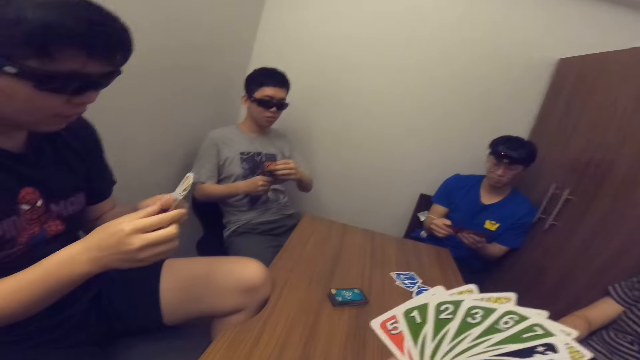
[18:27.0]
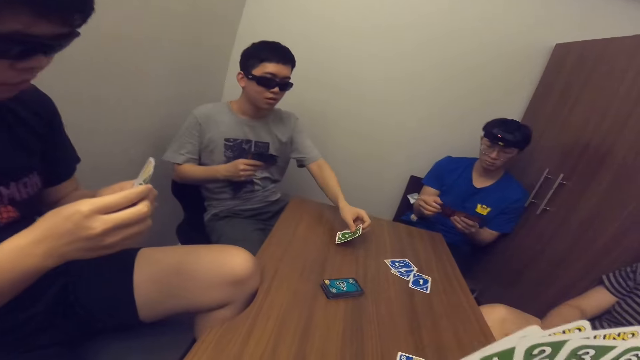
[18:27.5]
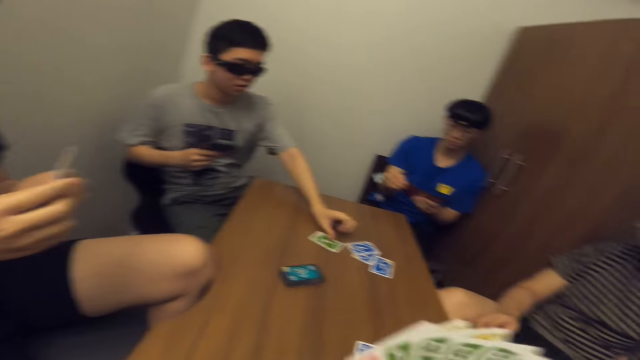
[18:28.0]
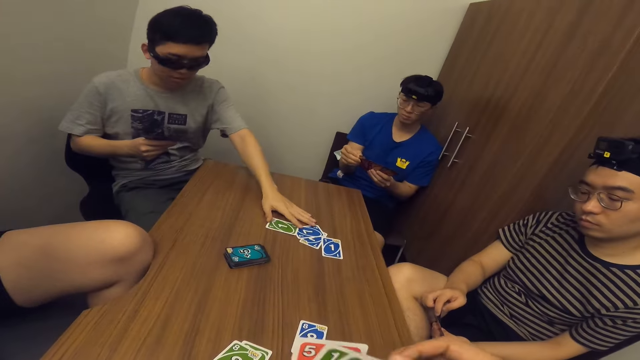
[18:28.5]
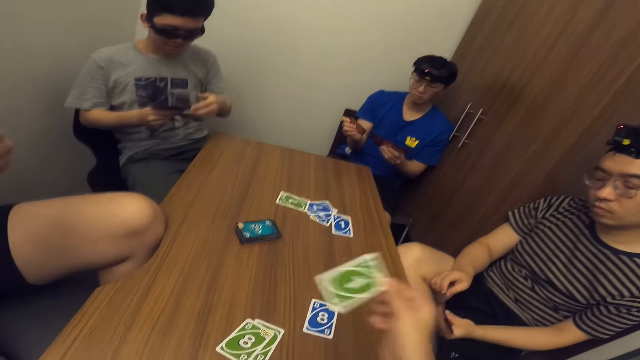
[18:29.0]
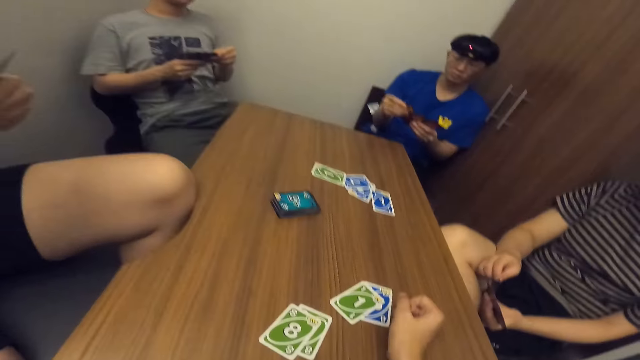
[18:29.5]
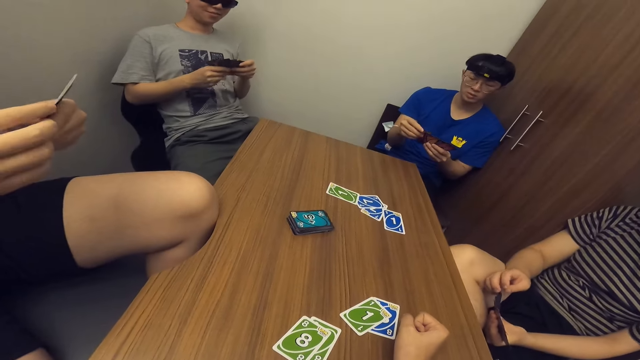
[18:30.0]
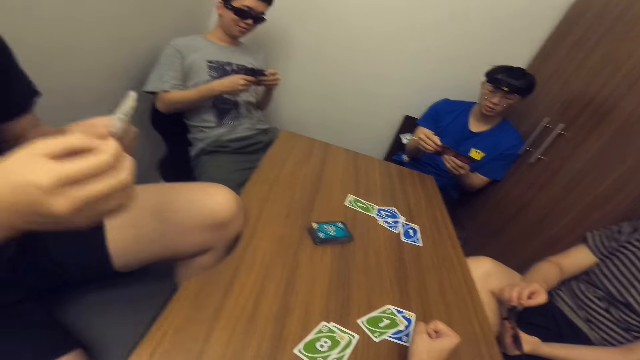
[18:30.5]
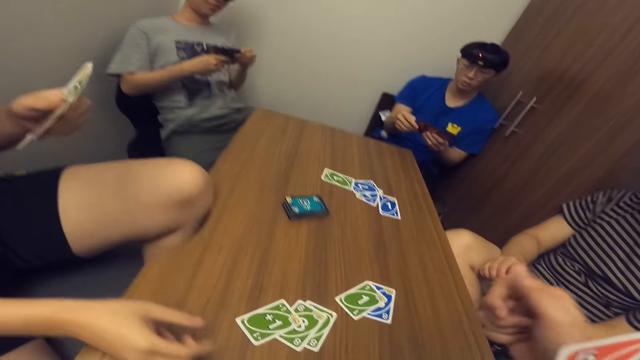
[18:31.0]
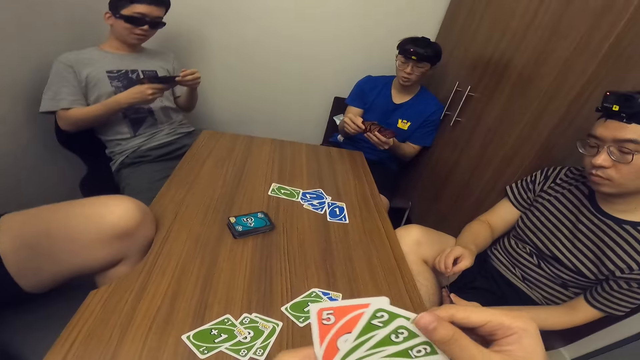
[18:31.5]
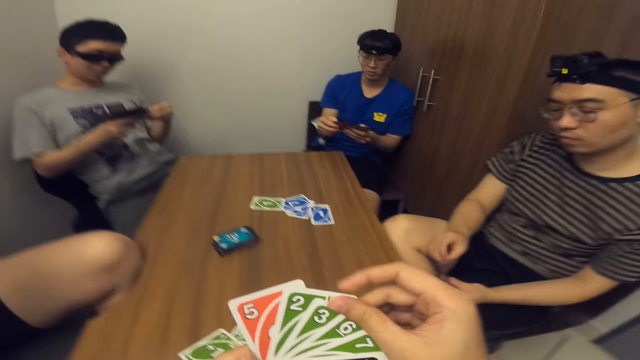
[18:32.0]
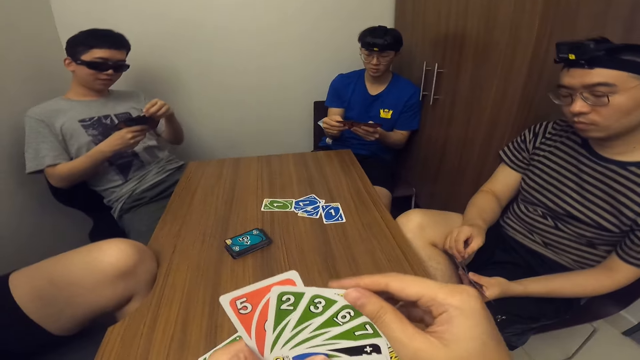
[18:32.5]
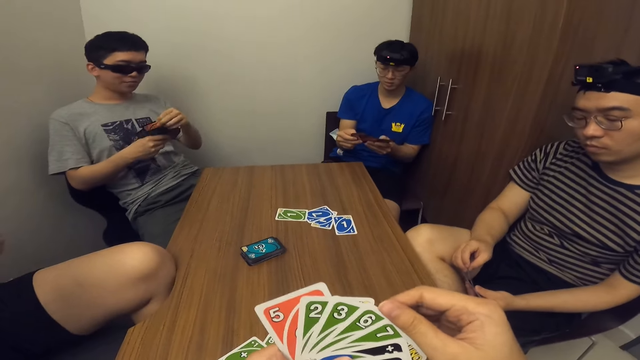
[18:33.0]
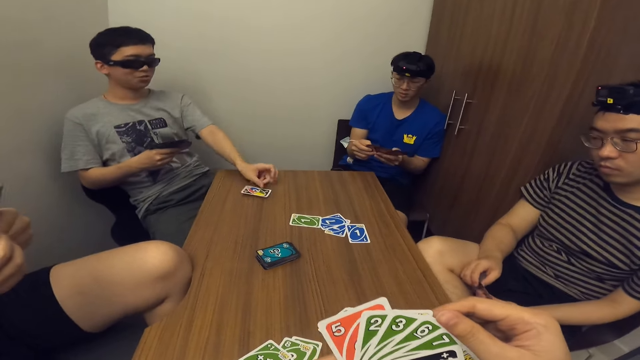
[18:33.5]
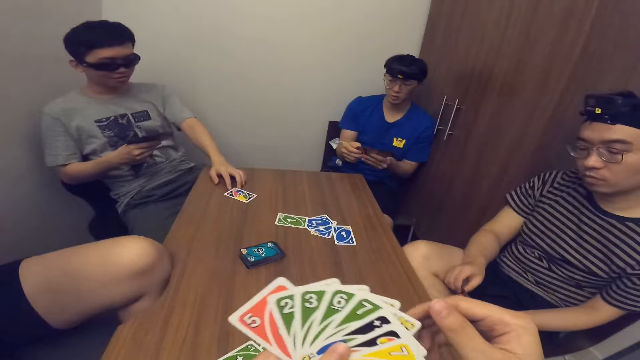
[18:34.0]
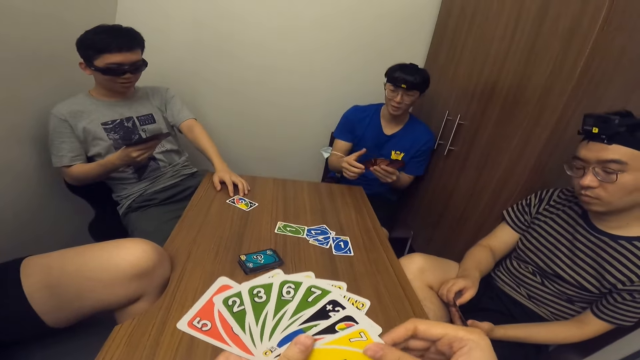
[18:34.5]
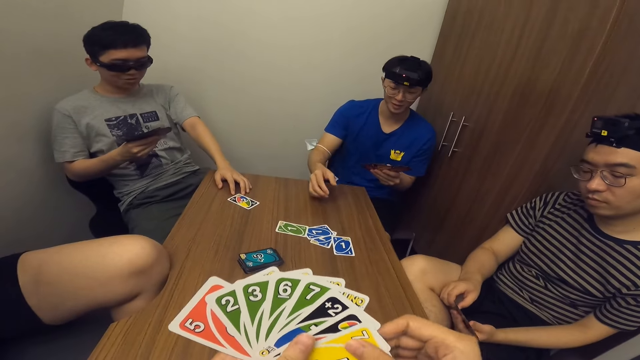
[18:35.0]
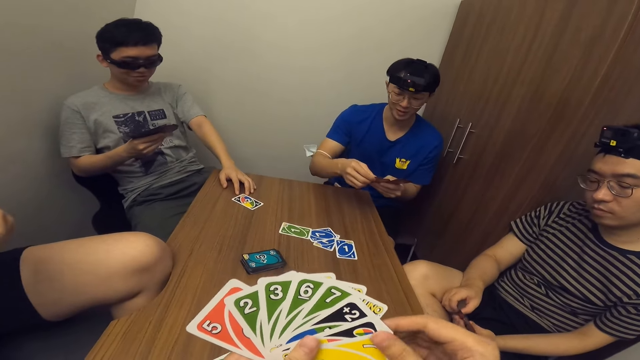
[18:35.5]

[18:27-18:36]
A man drops a card in his hand on the table. The camera wearer drops a card in his hand on the table. Another man drops a card in his hand on the table. The first man scans through the cards in his hands and drops a card in his hand on the table. The camera wearer scans through the cards in his hands.

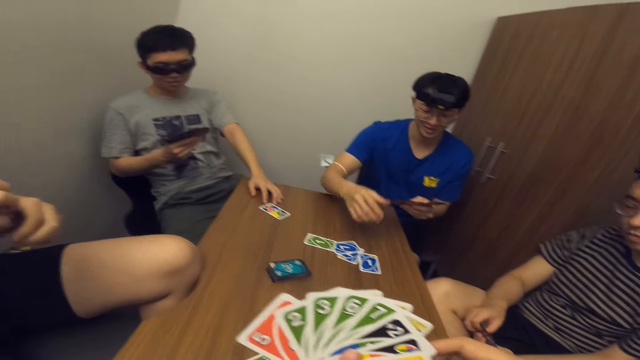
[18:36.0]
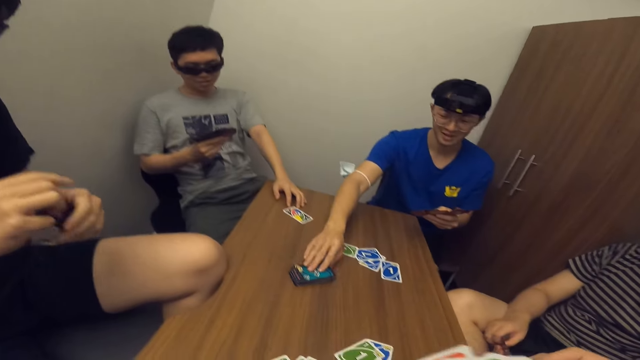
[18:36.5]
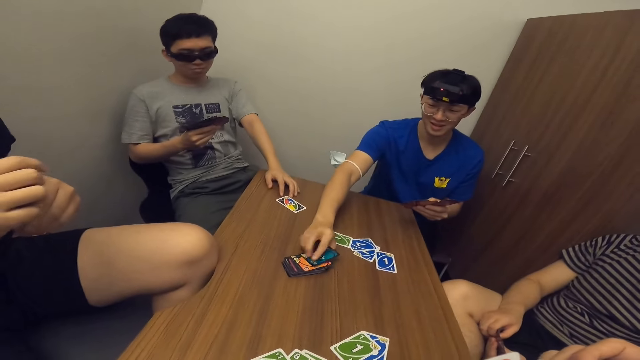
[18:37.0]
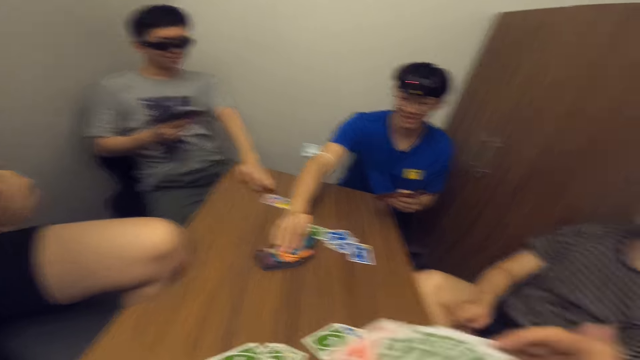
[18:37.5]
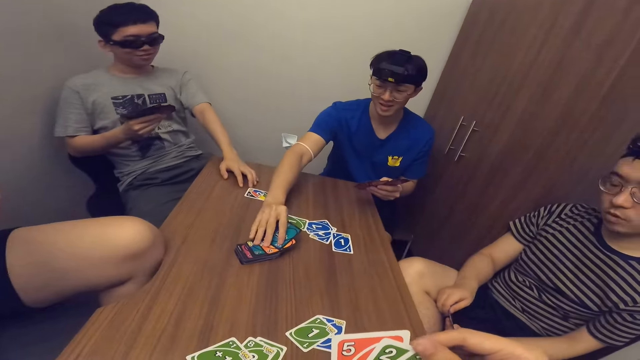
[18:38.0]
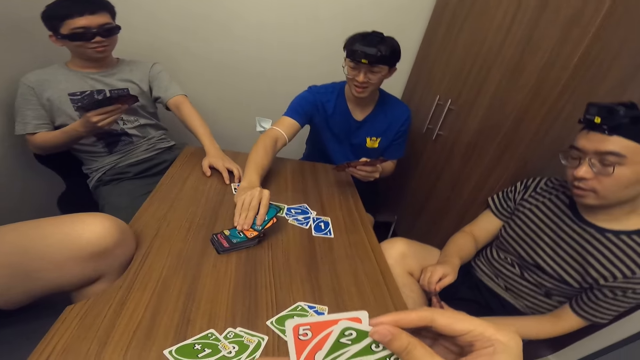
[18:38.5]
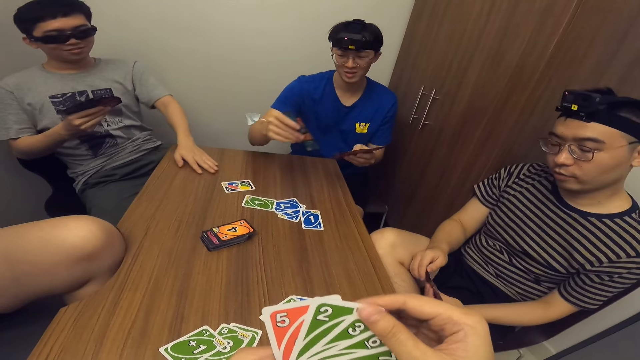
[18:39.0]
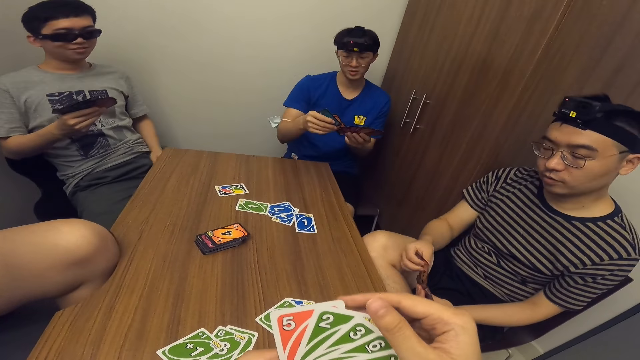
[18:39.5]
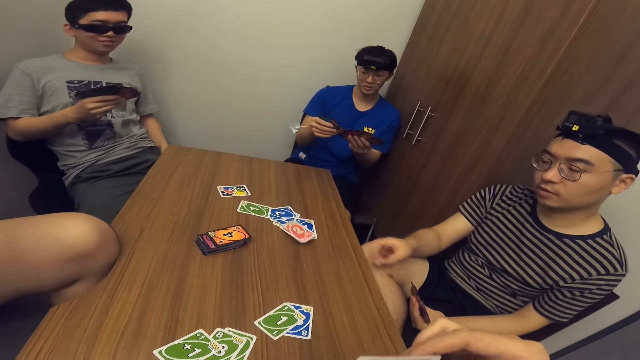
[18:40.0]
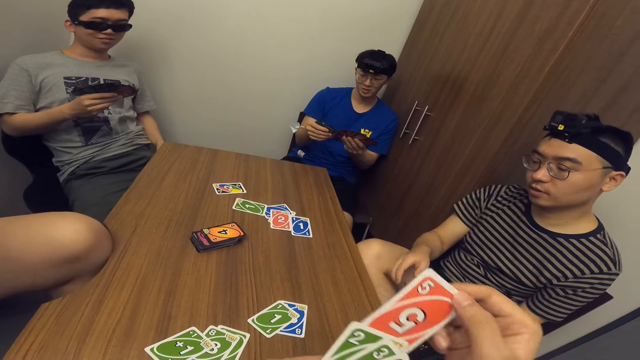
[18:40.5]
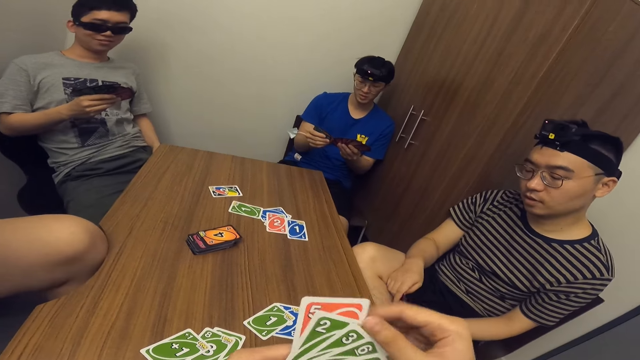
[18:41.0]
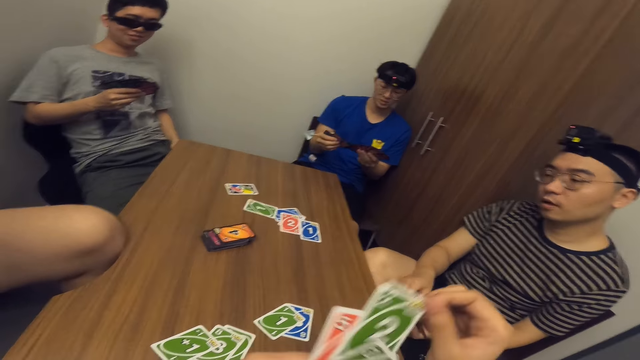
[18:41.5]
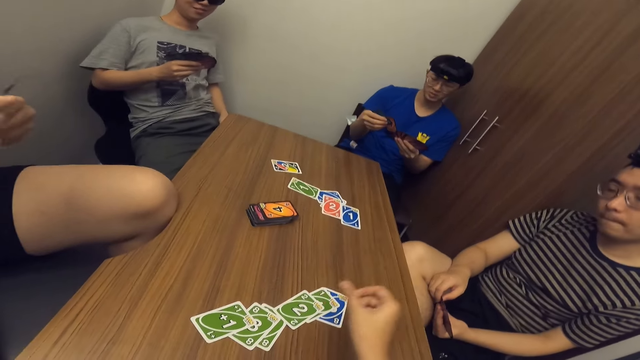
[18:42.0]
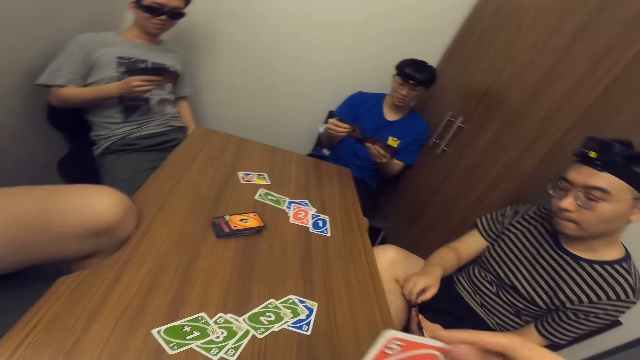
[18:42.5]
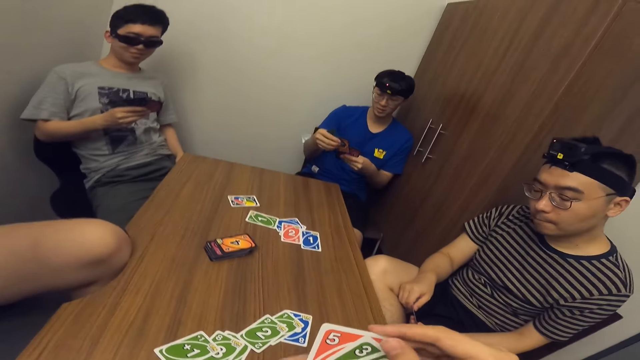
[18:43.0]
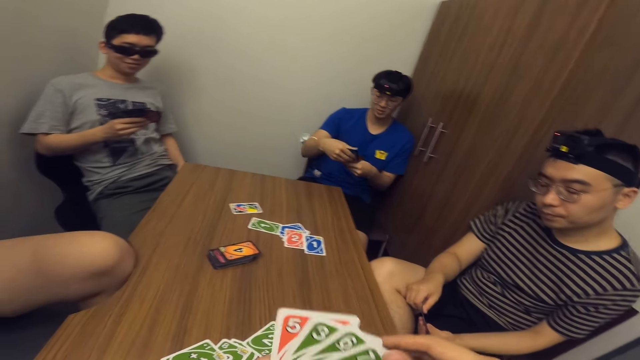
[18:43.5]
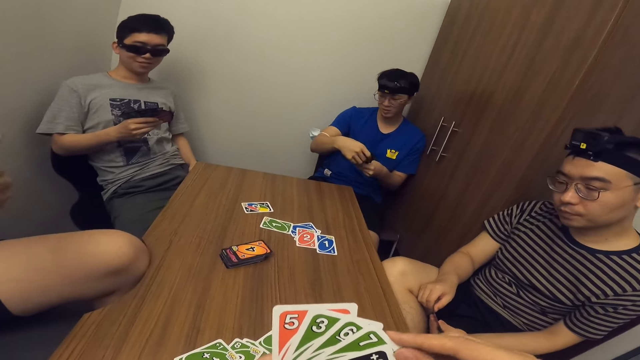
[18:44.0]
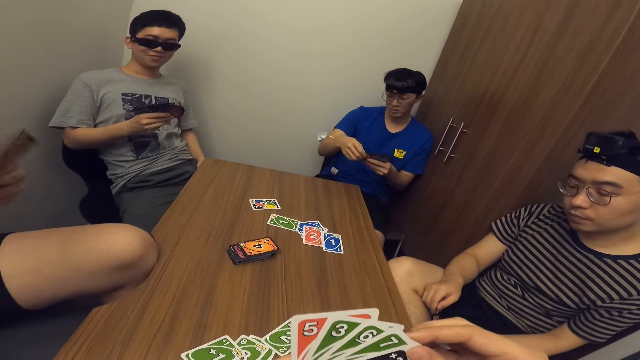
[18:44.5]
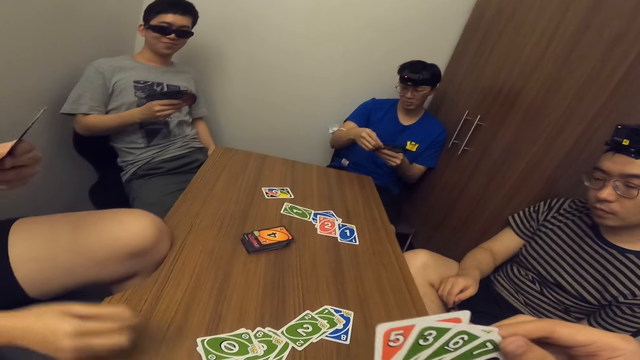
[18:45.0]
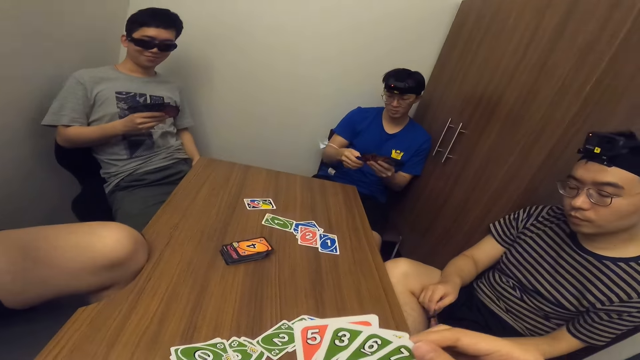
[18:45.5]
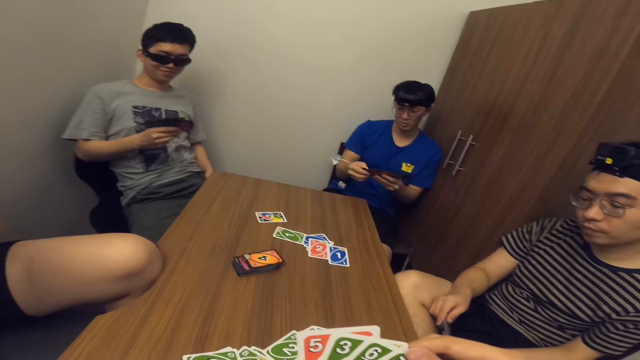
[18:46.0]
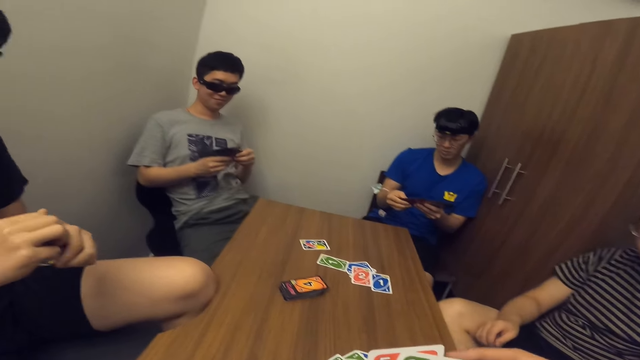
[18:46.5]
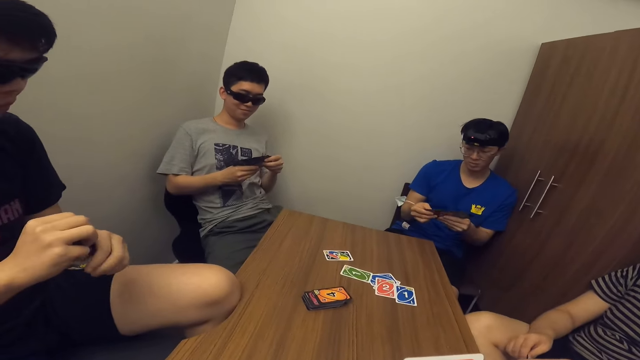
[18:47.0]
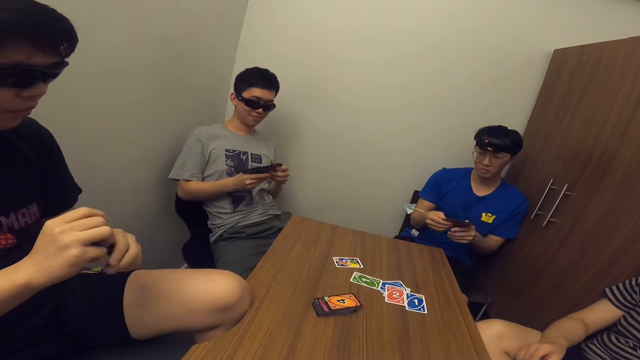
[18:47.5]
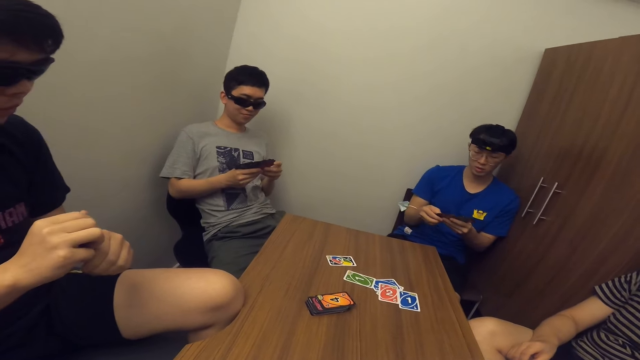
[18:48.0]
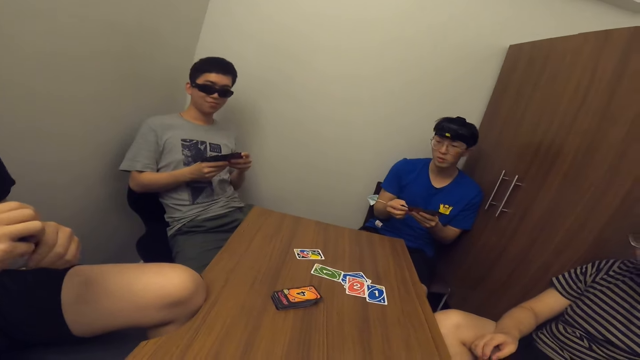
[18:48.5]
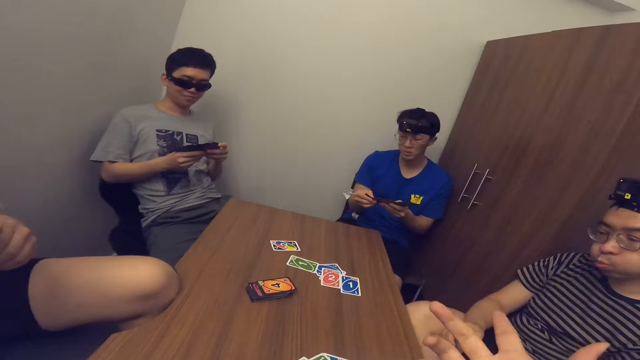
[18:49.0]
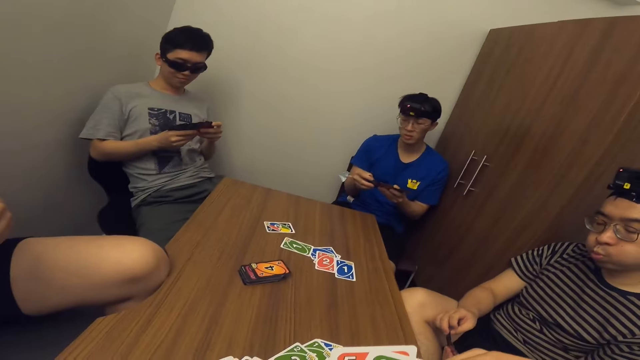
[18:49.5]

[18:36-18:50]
A man picks some cards from the stack of cards on the table. Another man places a card on the table. The camera wearer scans through the cards in his hands. Another man drops a card in his hand on the table. The camera wearer drops a card in his hand on the table. The first man scans through the cards in his hands. Another man drops a card in his hand on the table. Another man scans through the cards in his hands.
